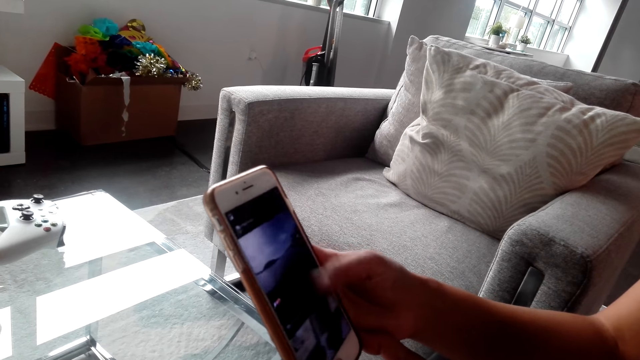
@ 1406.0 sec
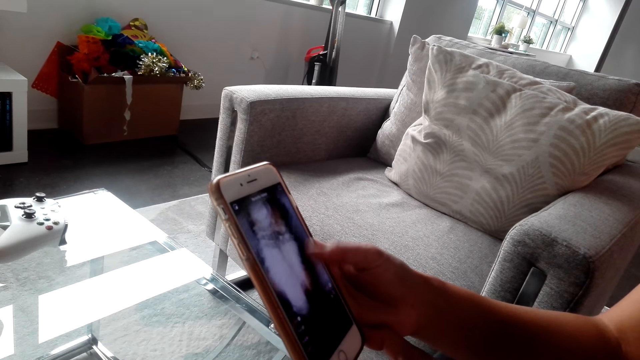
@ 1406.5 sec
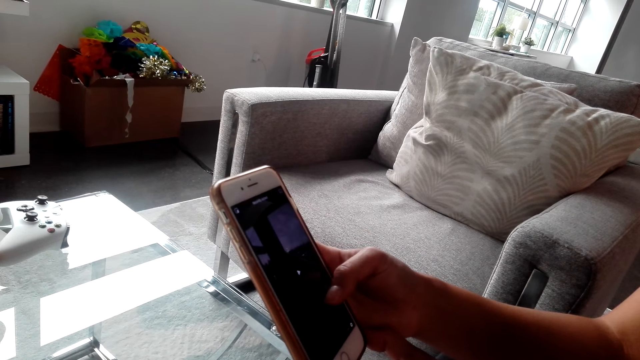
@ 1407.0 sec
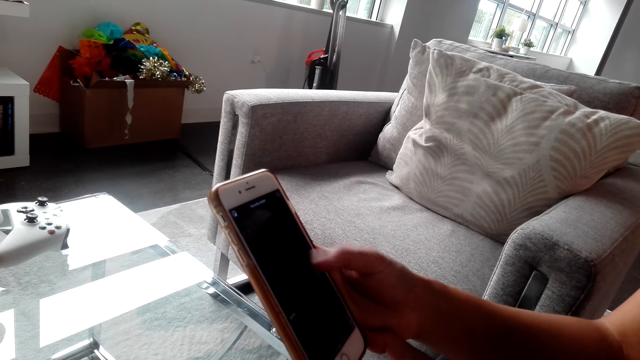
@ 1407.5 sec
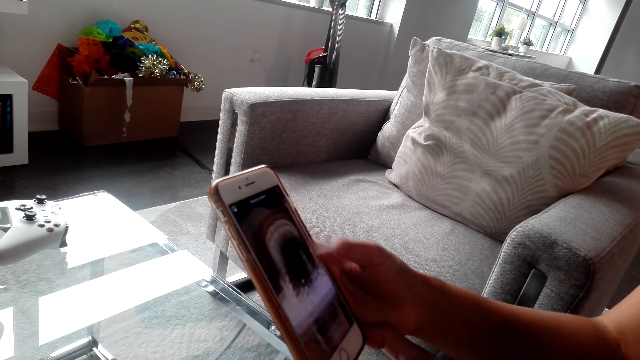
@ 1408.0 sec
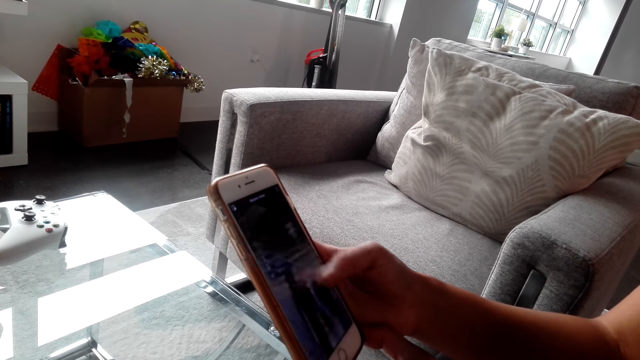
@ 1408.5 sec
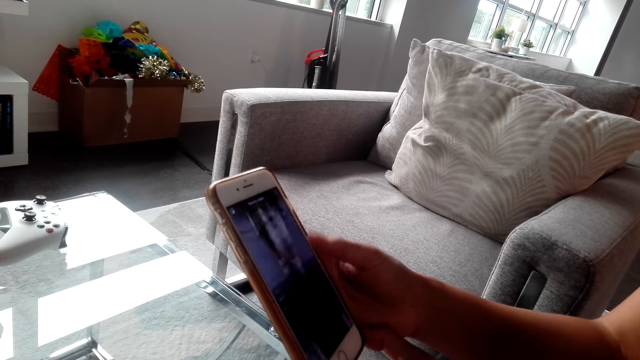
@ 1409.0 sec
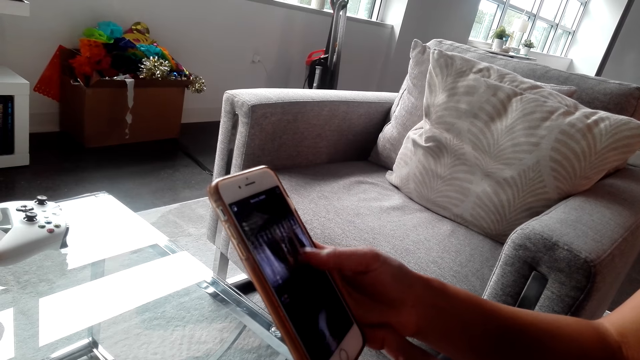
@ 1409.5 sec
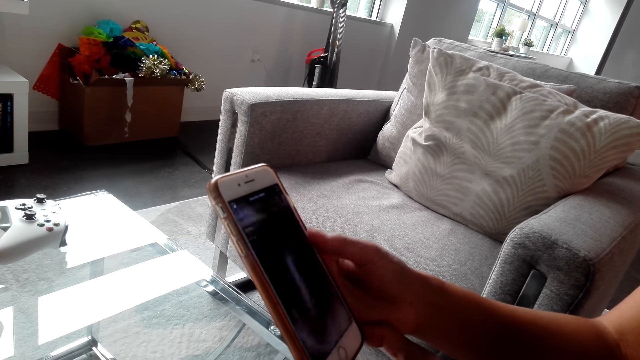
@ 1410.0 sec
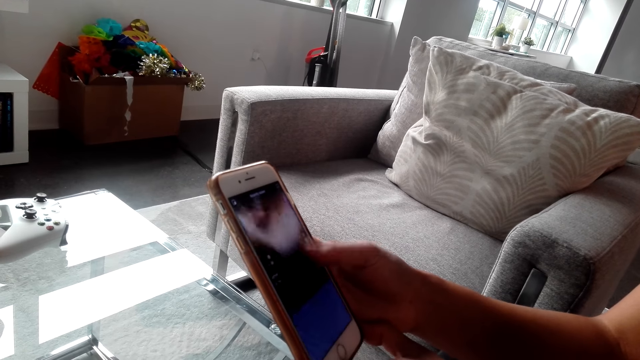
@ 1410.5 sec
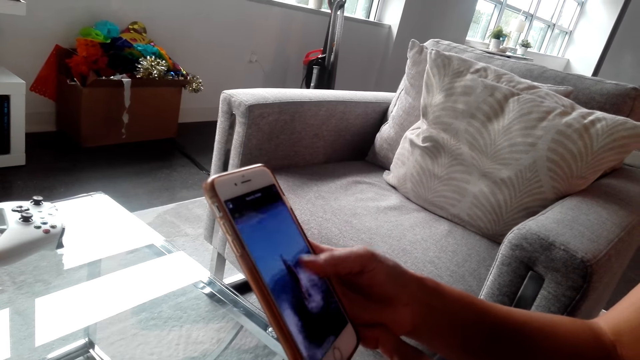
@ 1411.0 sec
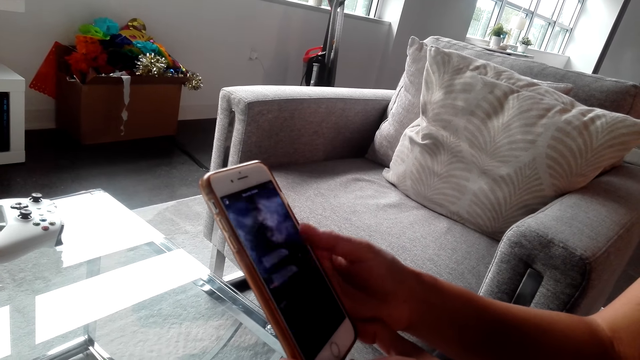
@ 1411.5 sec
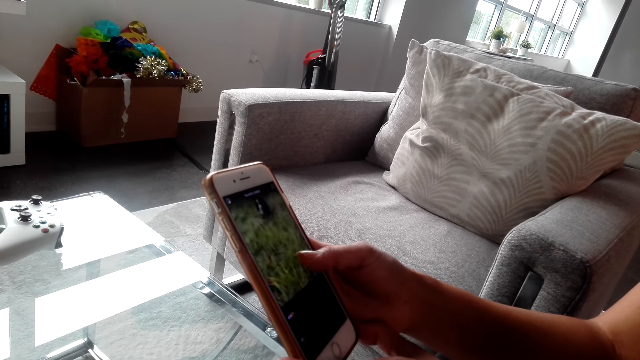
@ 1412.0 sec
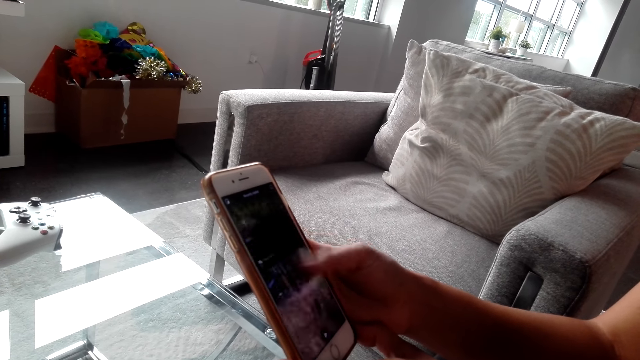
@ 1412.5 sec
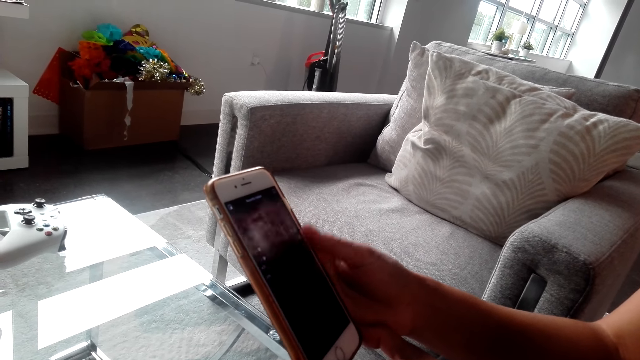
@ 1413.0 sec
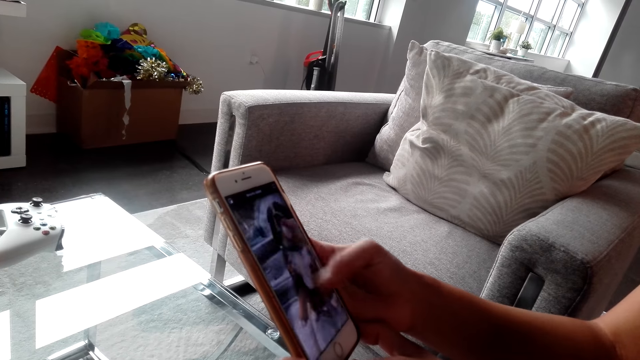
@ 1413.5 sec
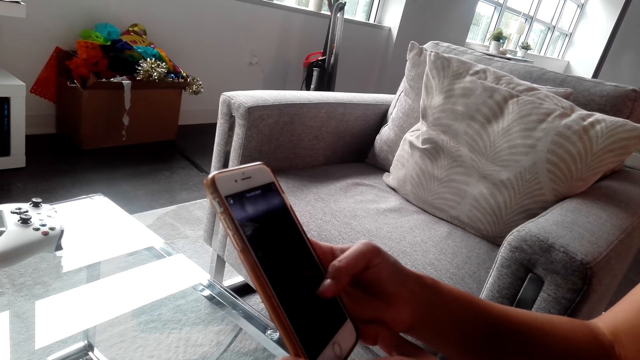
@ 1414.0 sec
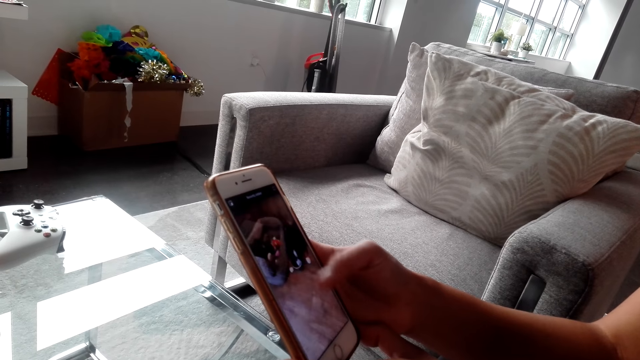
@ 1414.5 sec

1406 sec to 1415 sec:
The camera wearer scrolls her phone. A woman converses with the camera wearer.

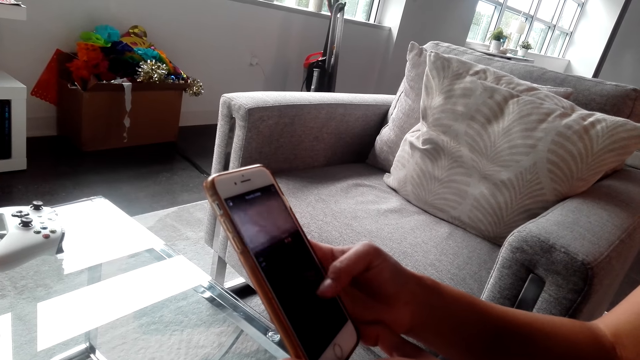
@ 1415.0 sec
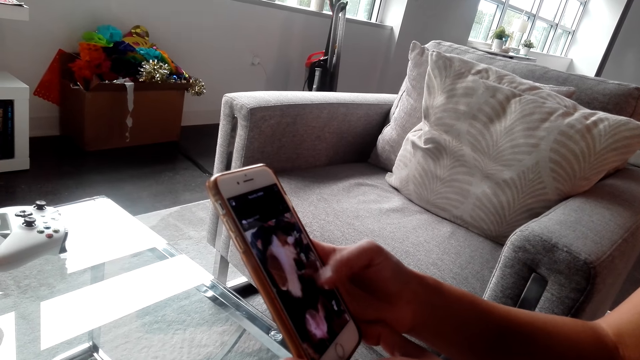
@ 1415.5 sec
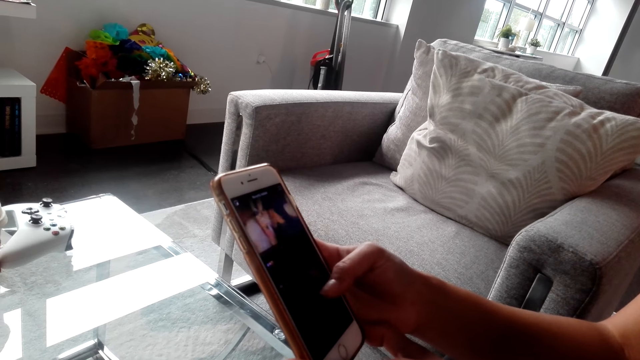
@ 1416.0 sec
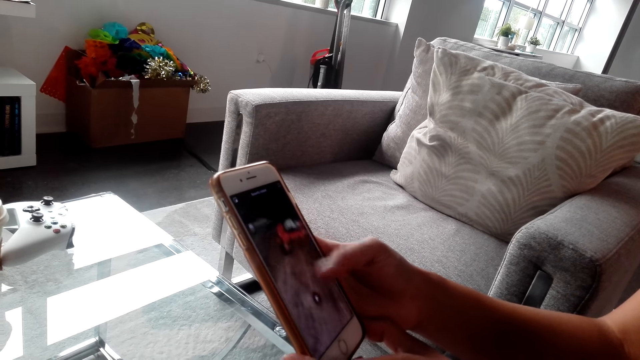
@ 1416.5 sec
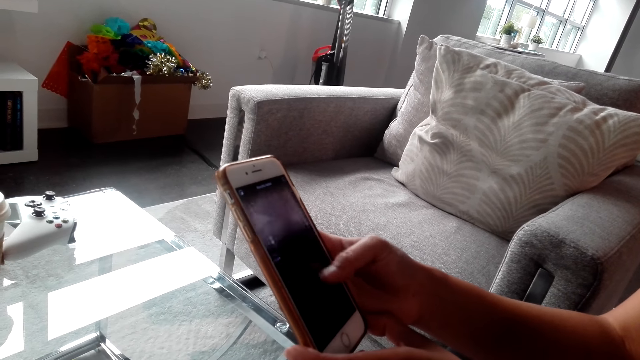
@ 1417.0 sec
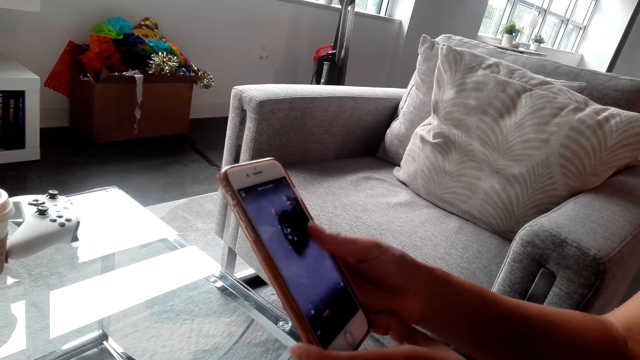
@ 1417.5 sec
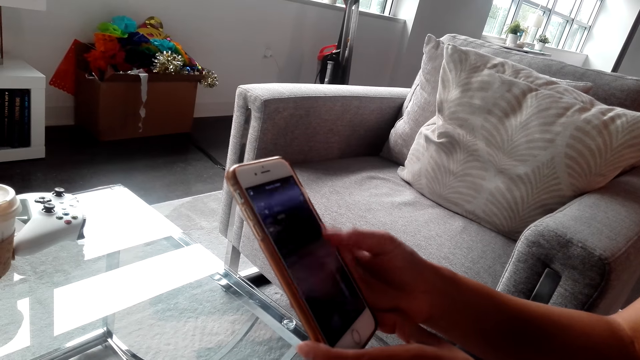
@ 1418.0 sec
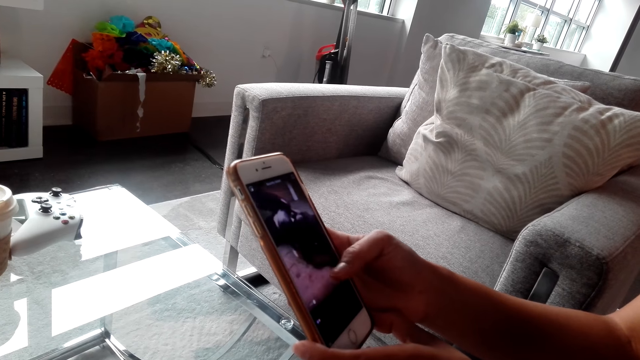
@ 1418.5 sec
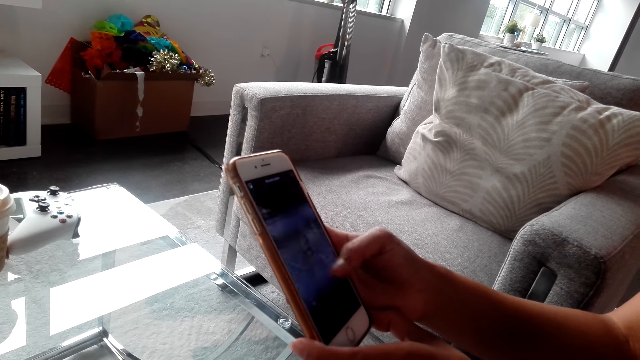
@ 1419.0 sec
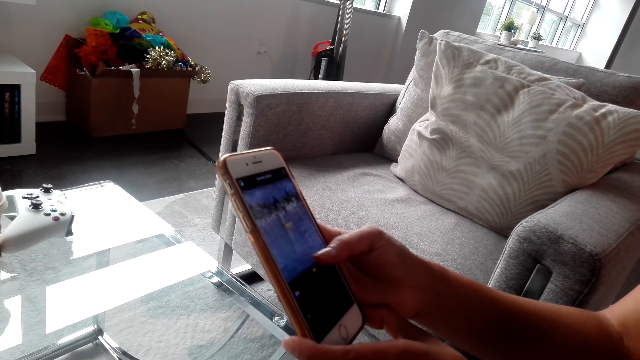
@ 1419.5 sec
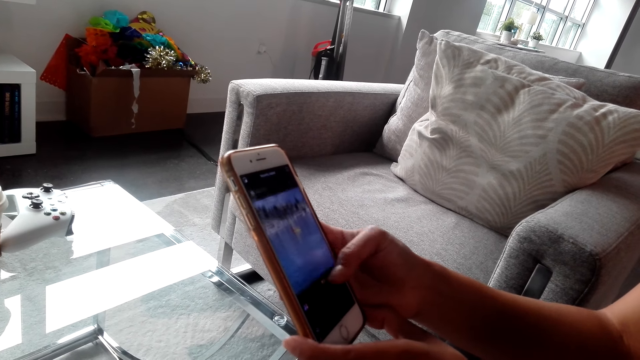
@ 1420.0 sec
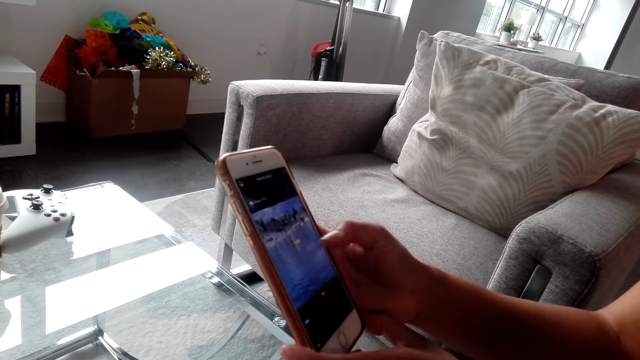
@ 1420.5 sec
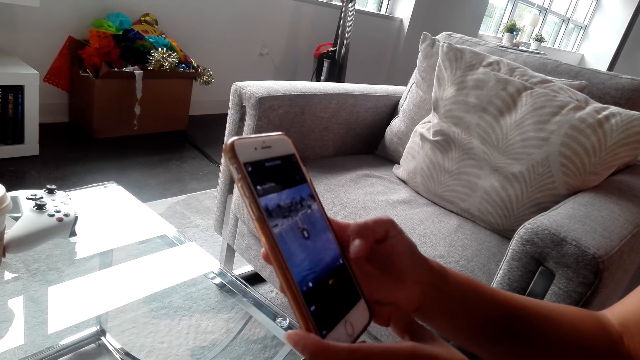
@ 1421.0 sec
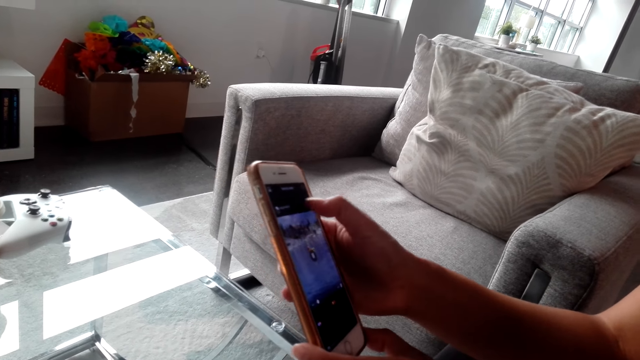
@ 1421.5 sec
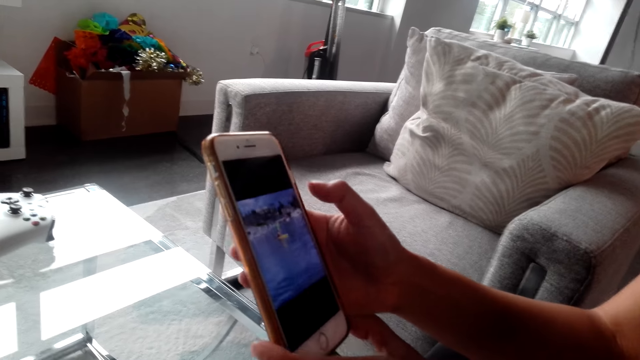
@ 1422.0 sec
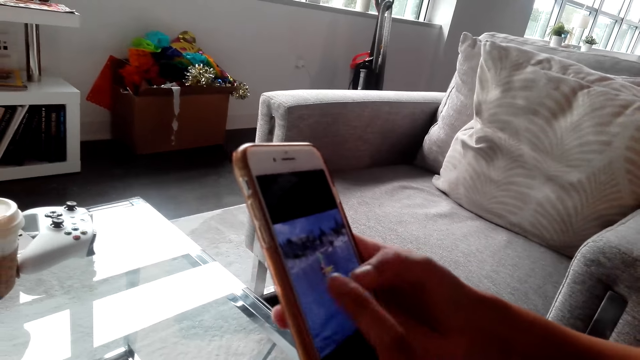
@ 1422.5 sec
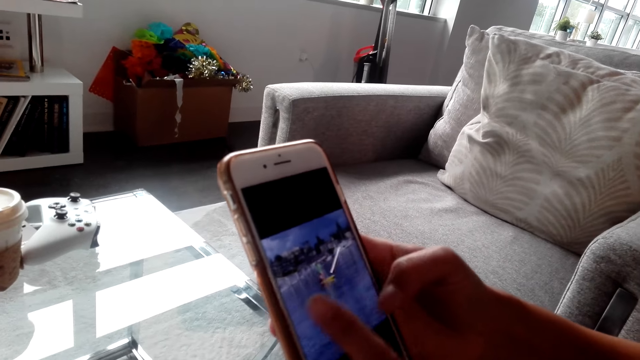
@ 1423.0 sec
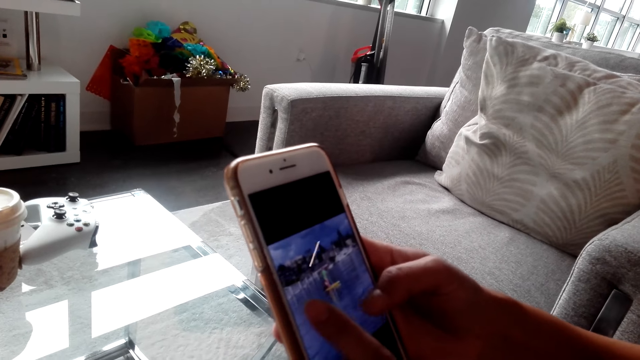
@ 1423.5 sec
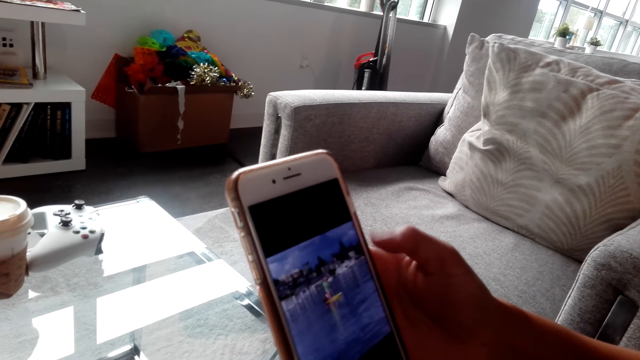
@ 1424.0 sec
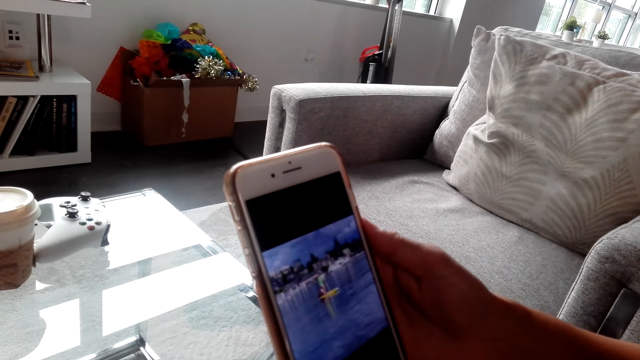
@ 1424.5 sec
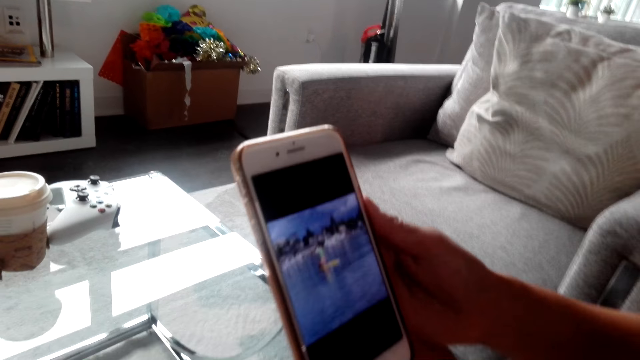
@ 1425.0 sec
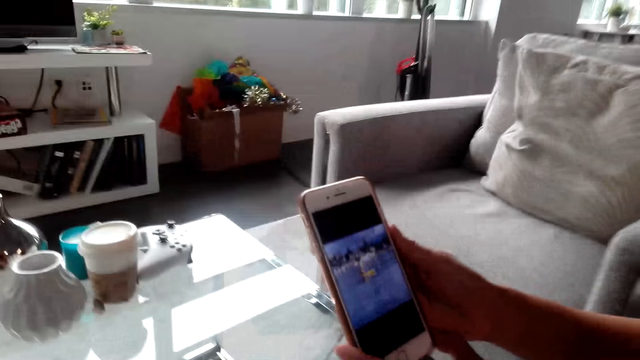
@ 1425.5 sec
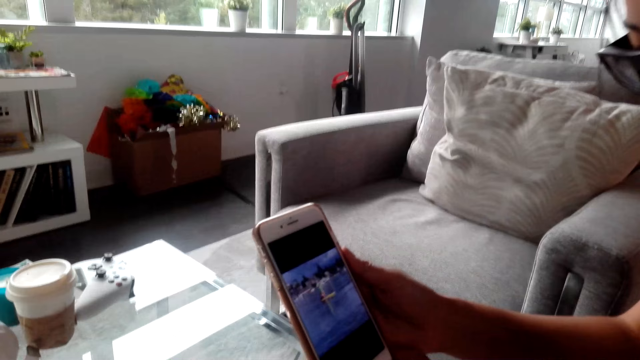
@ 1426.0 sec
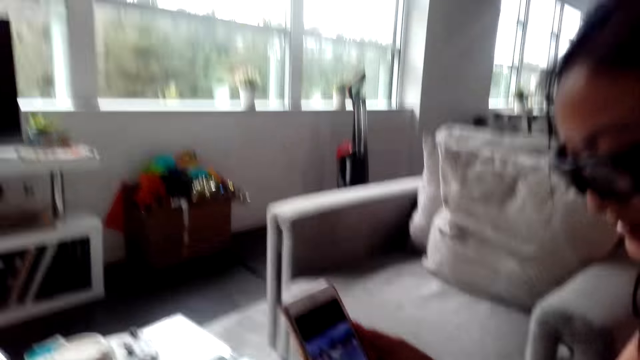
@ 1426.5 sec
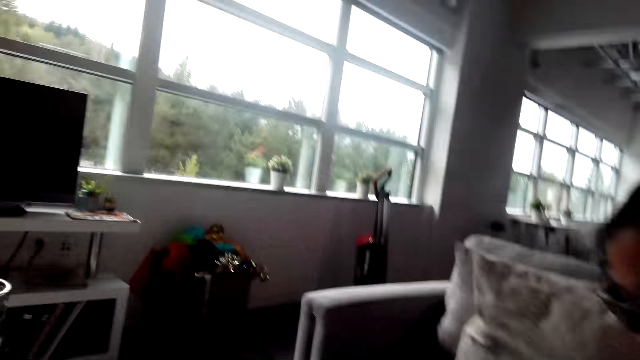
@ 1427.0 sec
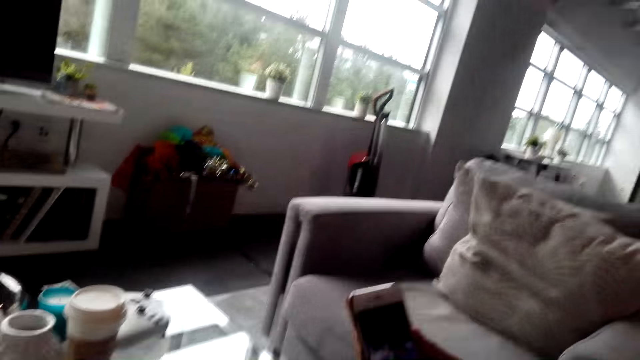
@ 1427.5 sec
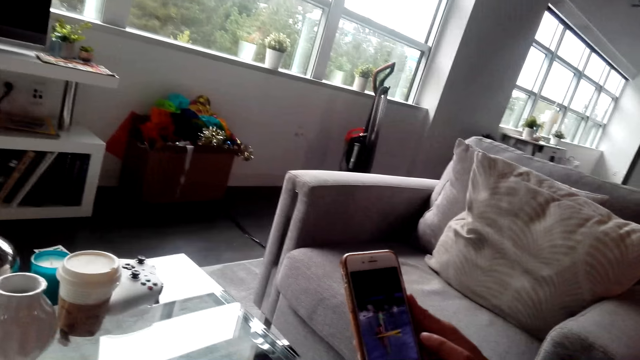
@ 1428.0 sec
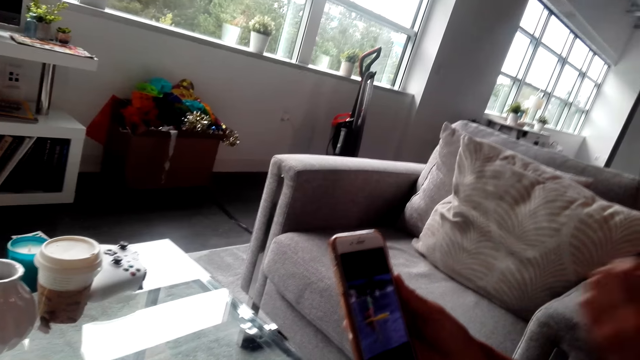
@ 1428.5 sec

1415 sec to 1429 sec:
A woman scrolls her phone. The woman converses with the camera wearer. The woman uses her phone. The camera wearer looks at the woman's phone. They converse with the woman.
